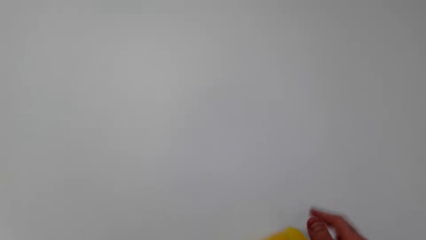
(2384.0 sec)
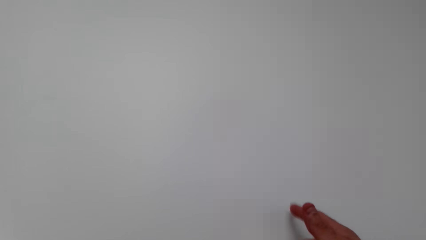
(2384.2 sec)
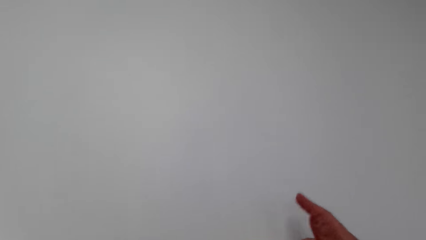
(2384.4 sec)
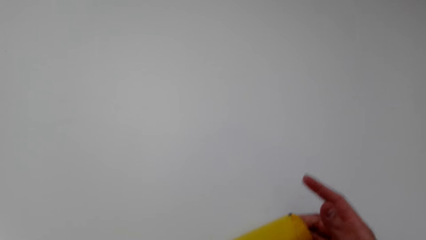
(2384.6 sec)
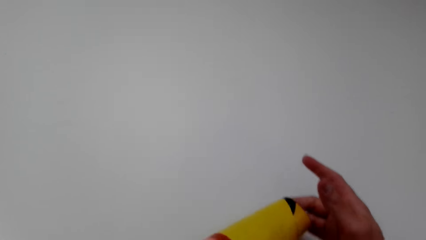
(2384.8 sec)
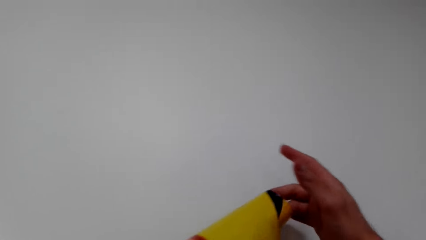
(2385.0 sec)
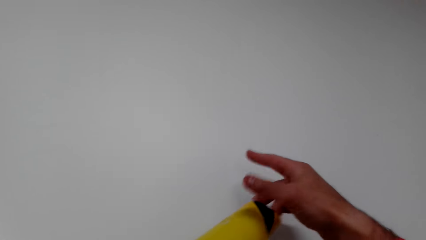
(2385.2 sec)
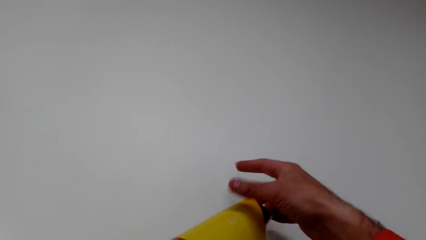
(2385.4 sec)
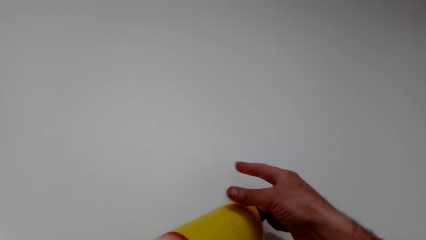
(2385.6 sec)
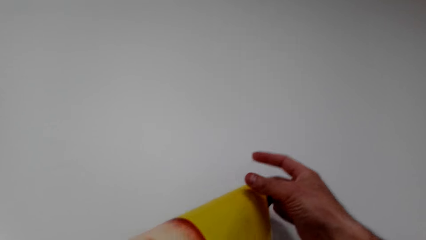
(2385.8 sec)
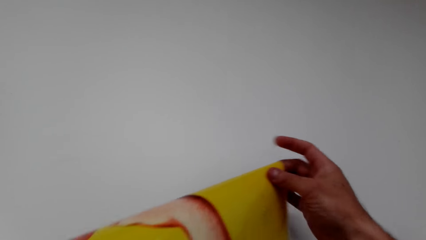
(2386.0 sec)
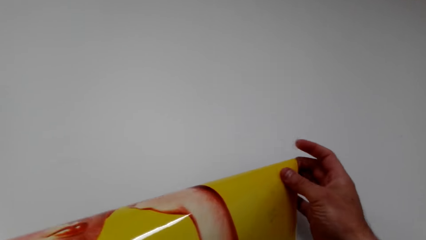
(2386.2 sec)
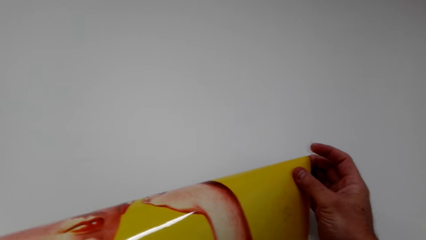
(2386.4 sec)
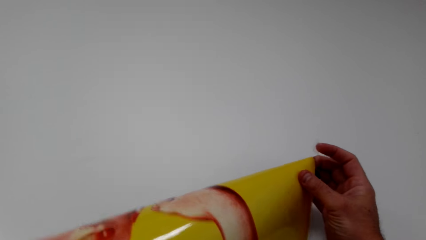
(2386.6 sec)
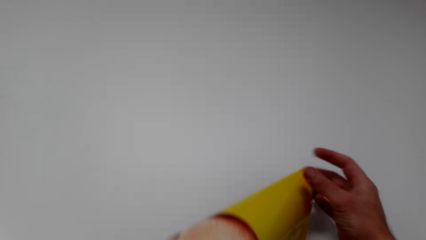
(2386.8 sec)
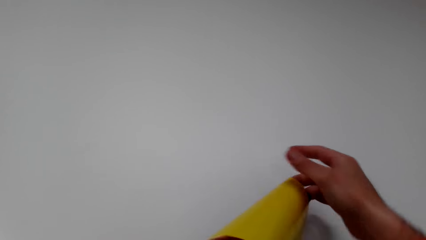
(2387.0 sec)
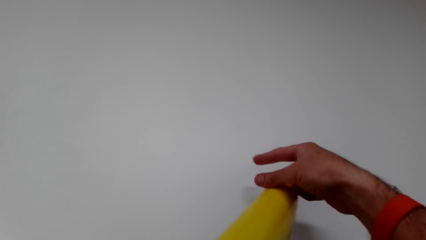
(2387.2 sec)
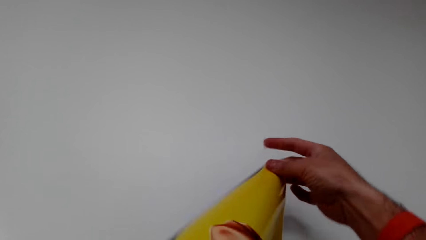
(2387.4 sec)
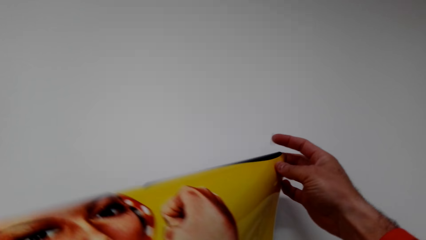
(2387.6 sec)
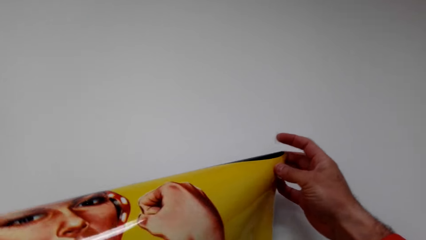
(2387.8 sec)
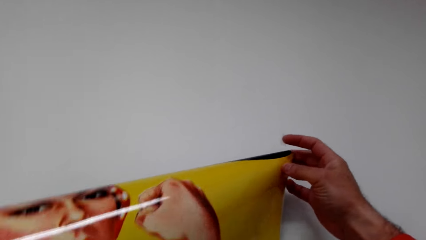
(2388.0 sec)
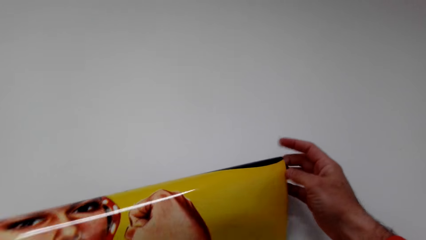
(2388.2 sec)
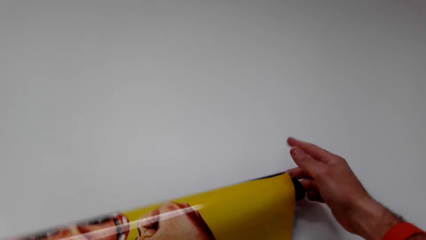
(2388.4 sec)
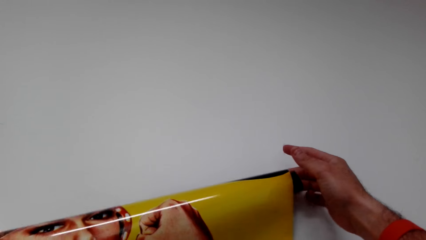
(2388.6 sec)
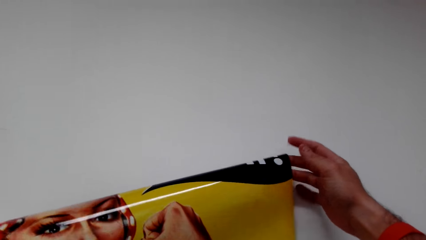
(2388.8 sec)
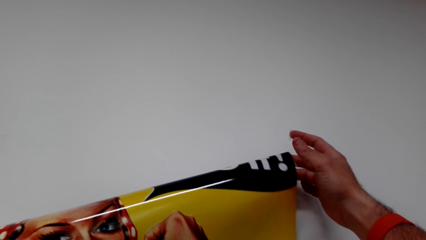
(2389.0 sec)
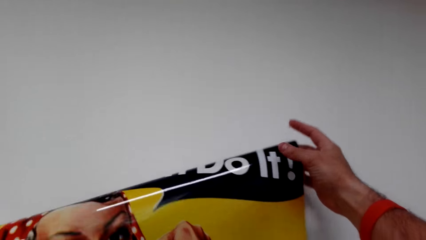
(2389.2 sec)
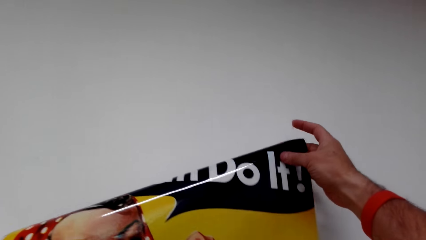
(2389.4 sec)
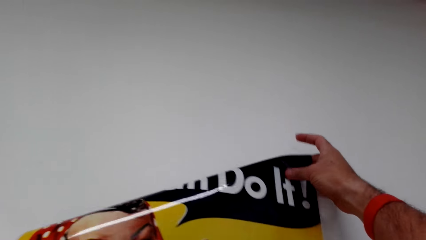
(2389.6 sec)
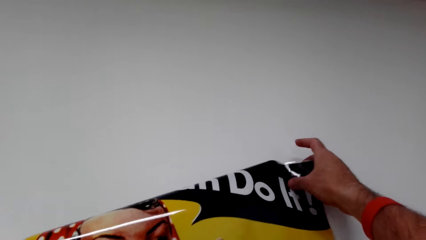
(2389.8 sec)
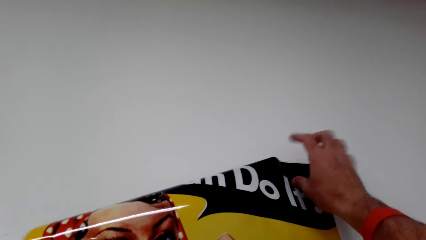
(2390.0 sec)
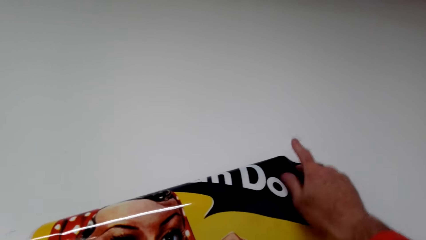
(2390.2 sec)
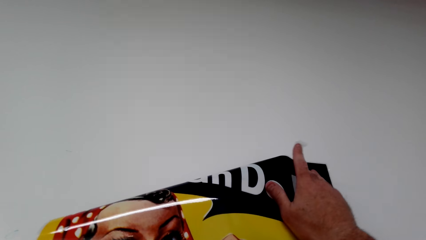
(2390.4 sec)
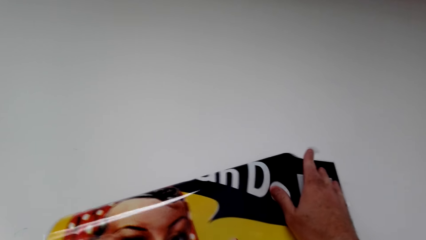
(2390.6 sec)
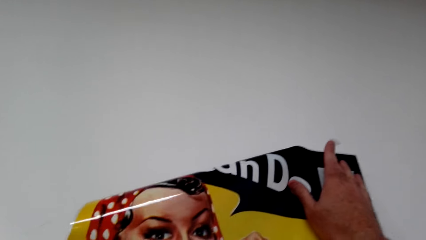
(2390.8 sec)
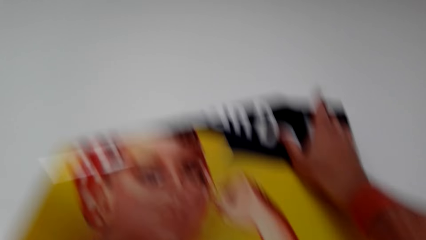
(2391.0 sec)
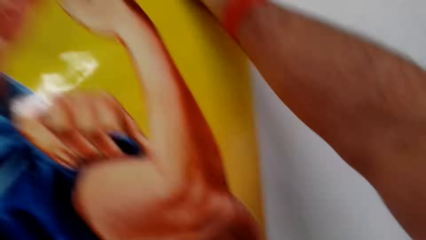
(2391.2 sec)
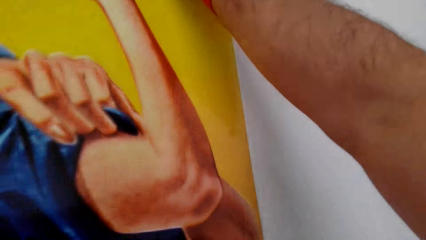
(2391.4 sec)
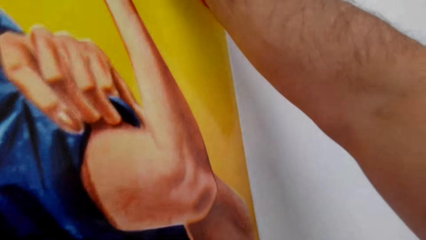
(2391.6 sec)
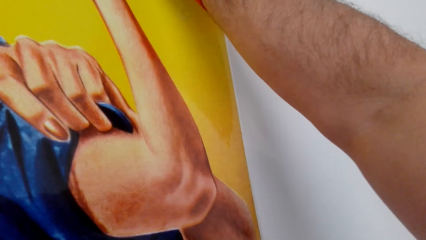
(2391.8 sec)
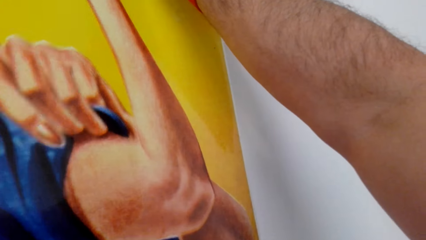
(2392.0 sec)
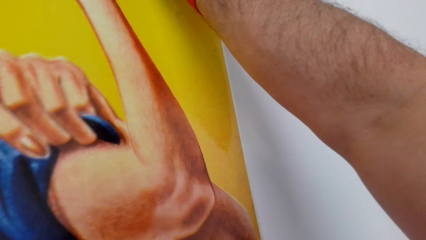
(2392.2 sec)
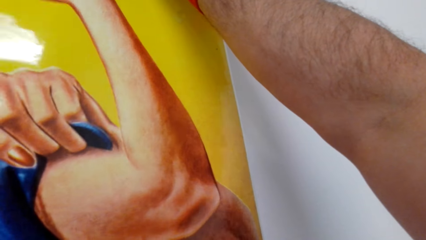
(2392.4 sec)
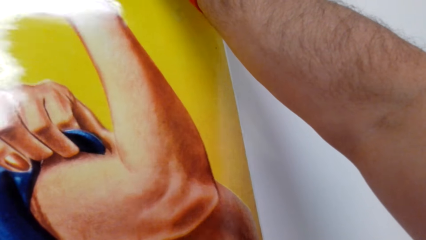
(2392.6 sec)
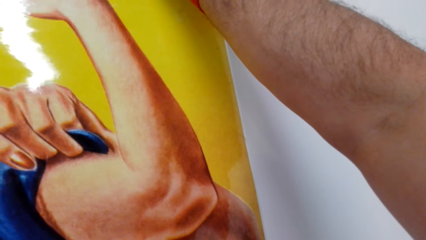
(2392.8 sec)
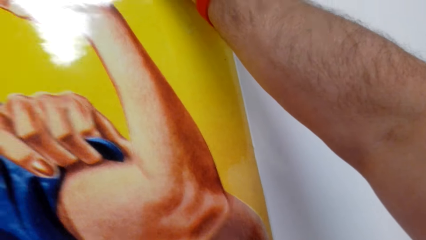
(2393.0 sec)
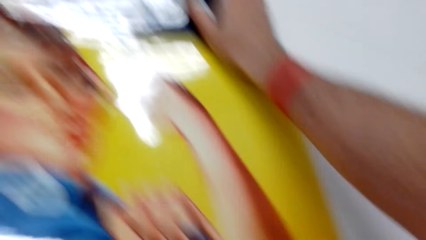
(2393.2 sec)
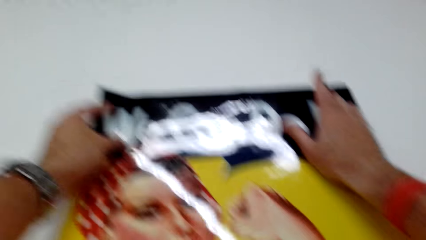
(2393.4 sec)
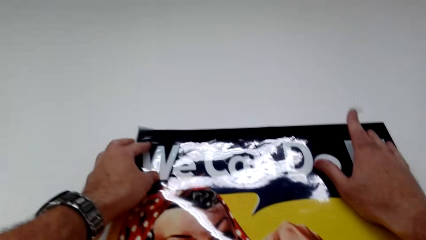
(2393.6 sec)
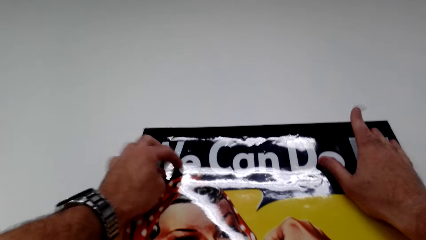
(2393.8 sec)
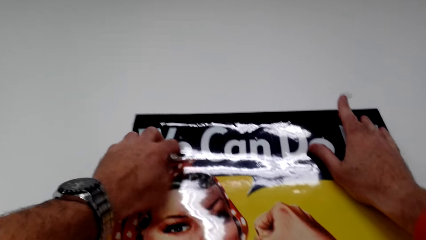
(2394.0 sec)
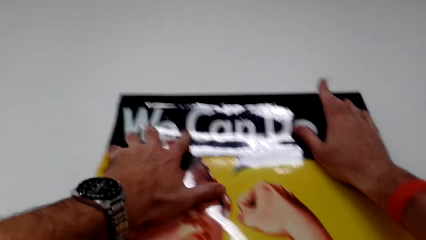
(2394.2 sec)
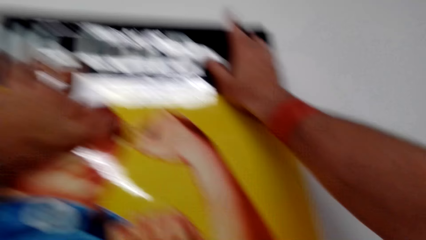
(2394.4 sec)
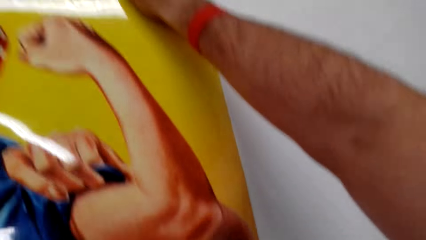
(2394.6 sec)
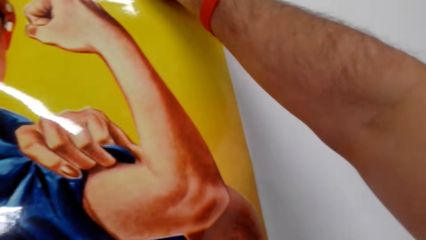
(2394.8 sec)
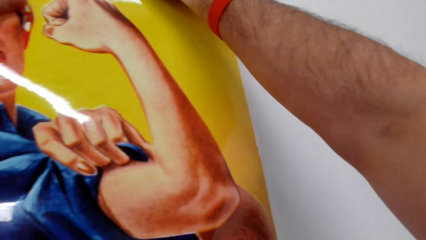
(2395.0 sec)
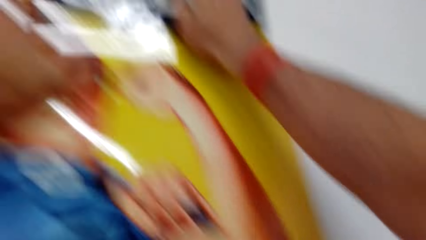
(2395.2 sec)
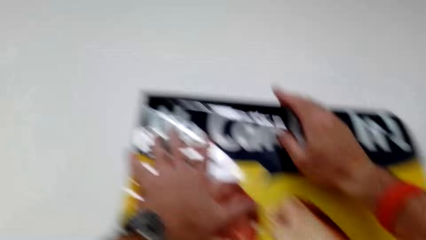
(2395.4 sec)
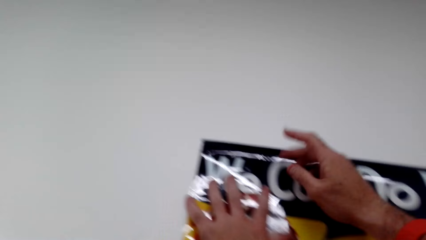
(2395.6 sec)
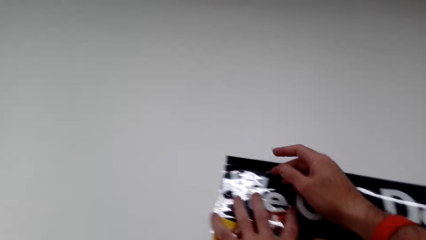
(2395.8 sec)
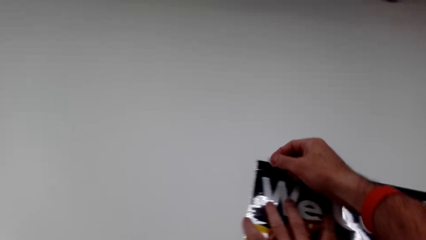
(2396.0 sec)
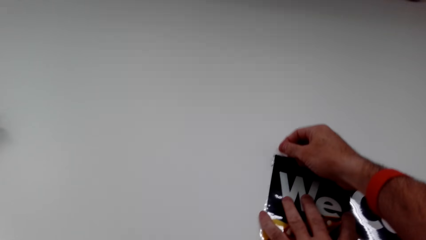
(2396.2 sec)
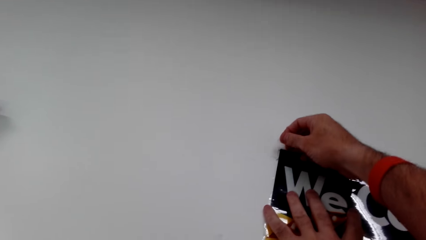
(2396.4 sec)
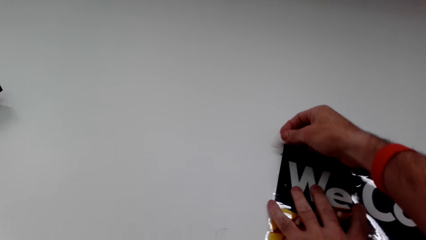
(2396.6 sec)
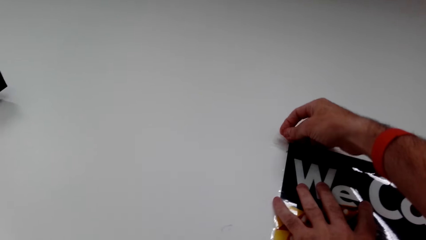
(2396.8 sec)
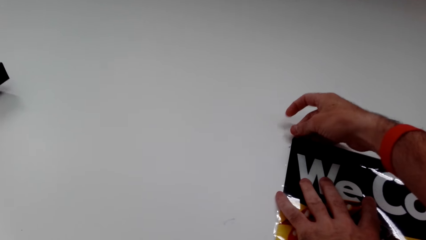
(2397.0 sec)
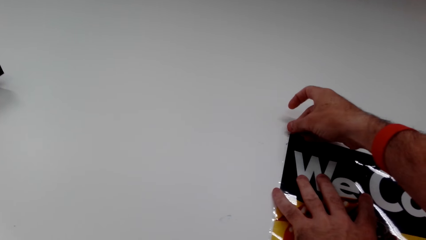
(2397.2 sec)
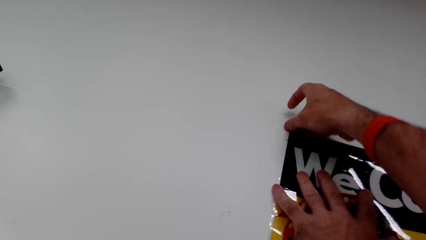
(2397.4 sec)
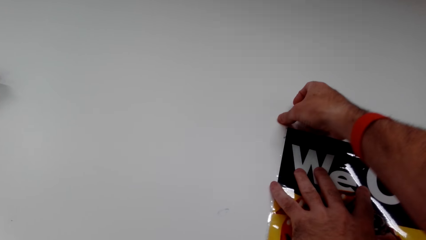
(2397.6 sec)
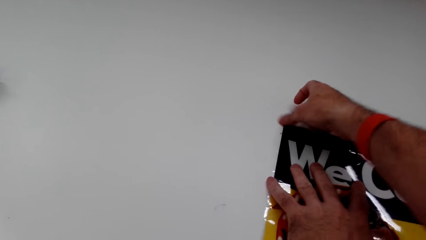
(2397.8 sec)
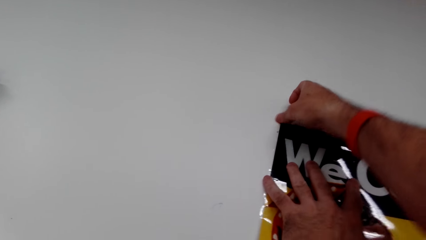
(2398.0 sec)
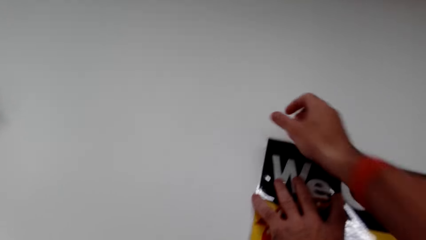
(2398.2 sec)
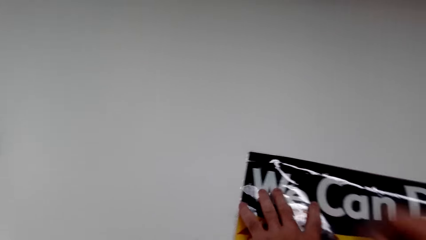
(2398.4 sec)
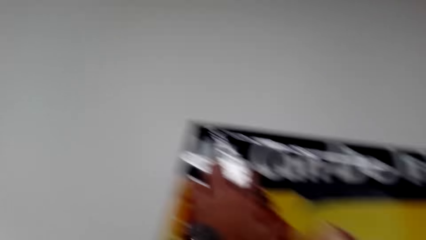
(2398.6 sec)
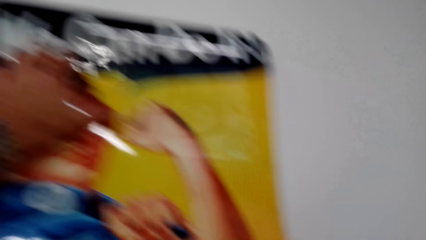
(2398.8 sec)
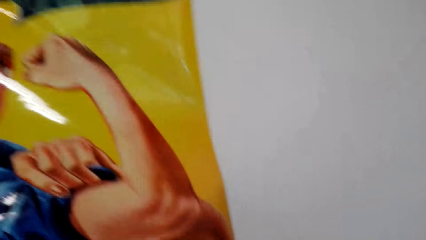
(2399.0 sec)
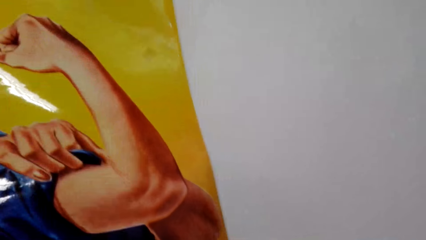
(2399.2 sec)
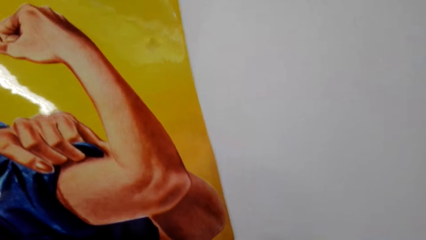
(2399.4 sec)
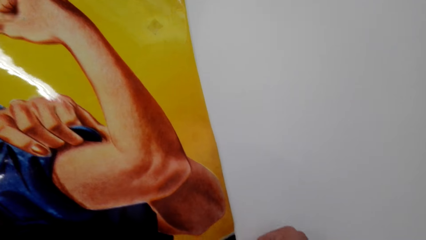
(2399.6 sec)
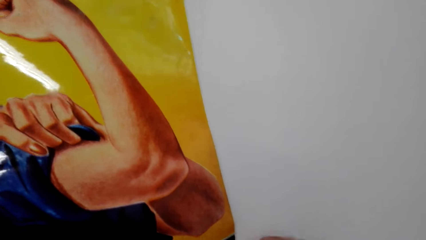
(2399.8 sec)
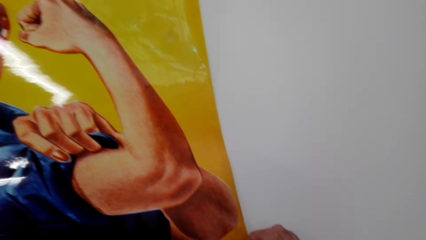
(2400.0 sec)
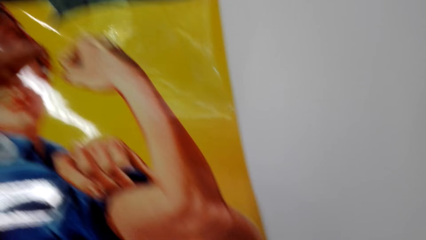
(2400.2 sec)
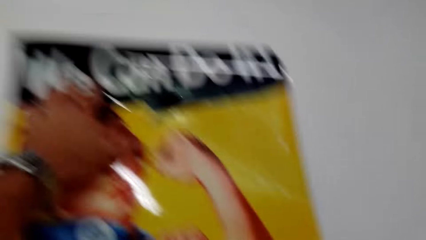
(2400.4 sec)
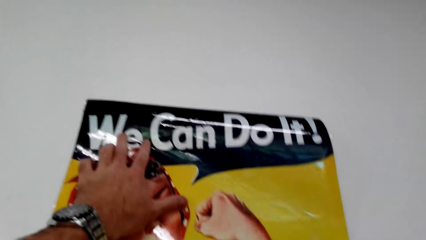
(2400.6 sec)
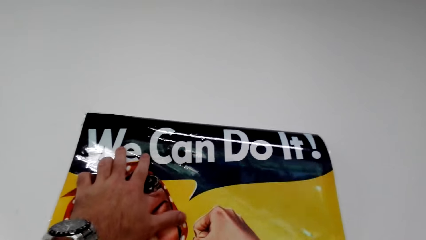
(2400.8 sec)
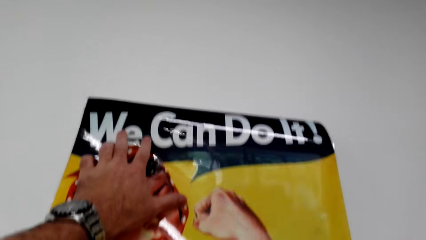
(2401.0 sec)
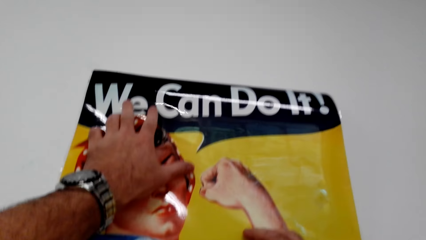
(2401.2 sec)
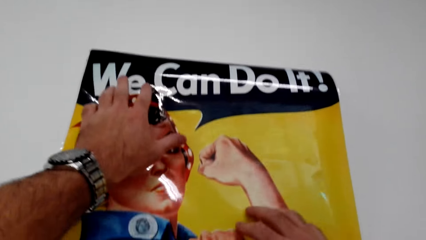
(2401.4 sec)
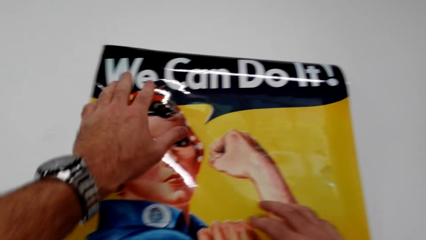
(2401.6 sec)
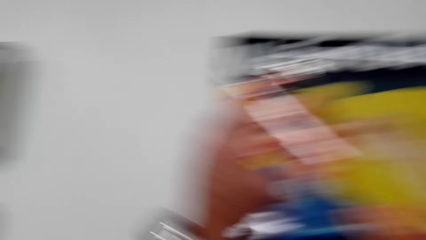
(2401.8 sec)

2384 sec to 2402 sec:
The camera wearer unfolds the art paint or wallpaper. He looks at the art paint. He sticks the wallpaper with a sellotape. He holds the art paint with both his hands. He hangs the art paint on the wall with the sellotape. He looks at the art paint.
